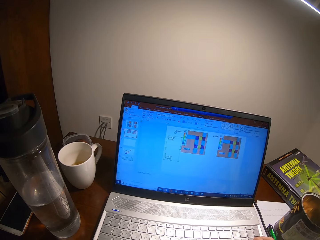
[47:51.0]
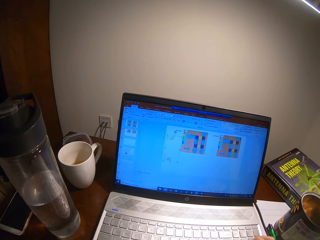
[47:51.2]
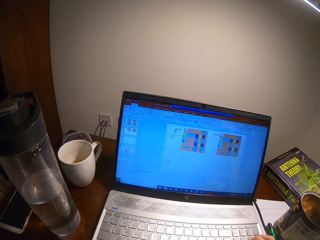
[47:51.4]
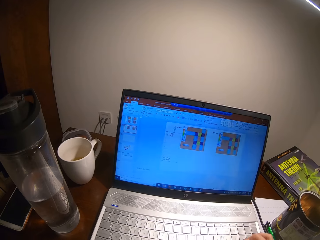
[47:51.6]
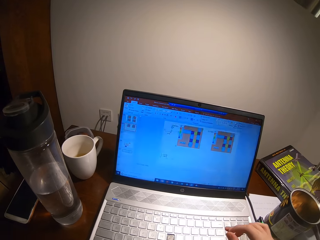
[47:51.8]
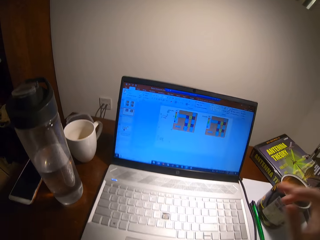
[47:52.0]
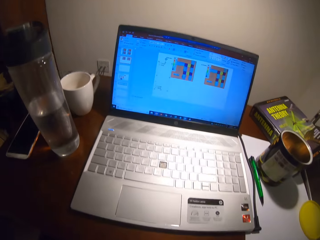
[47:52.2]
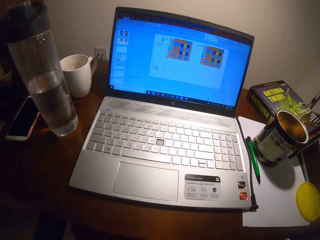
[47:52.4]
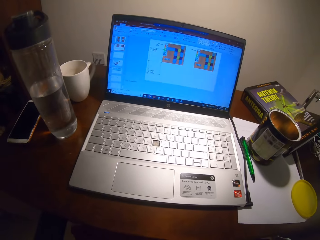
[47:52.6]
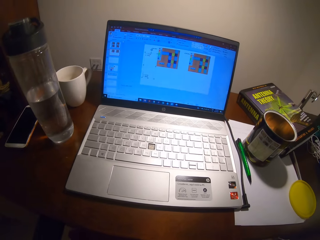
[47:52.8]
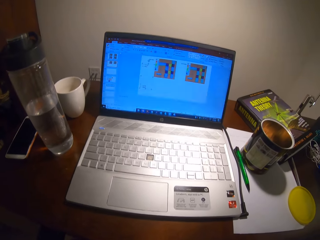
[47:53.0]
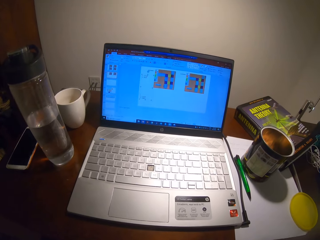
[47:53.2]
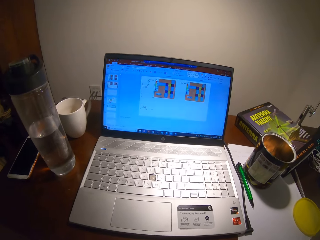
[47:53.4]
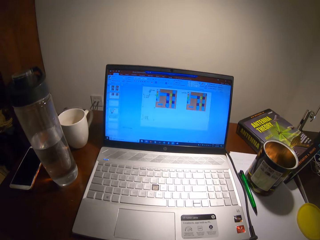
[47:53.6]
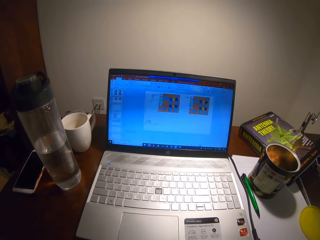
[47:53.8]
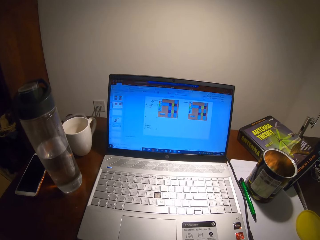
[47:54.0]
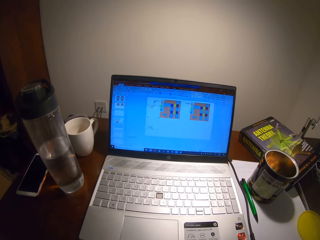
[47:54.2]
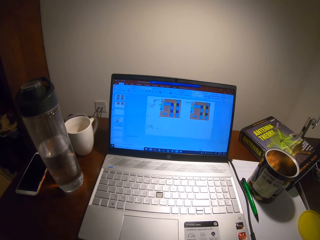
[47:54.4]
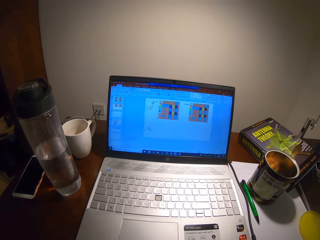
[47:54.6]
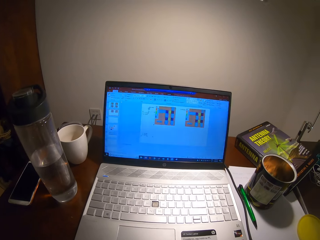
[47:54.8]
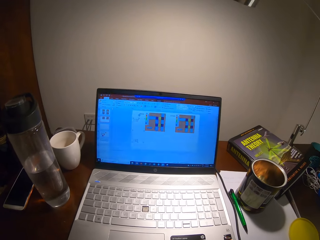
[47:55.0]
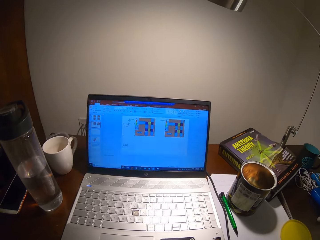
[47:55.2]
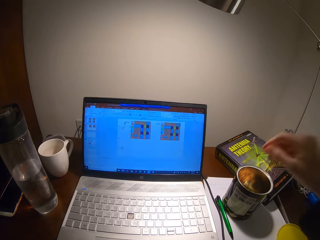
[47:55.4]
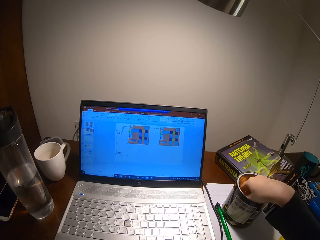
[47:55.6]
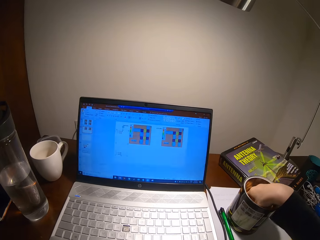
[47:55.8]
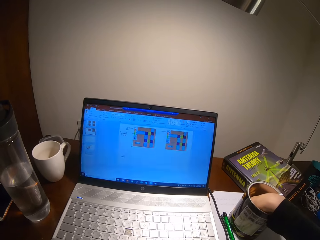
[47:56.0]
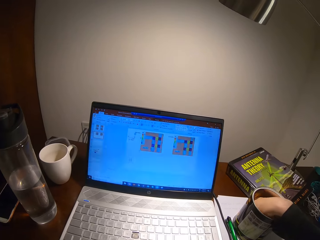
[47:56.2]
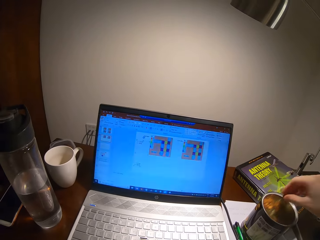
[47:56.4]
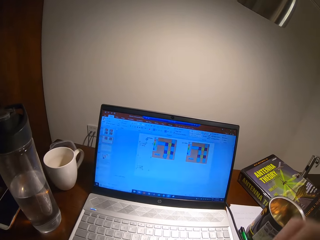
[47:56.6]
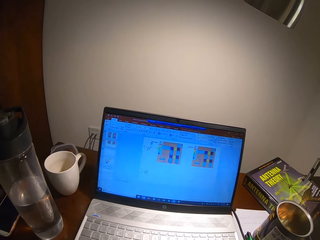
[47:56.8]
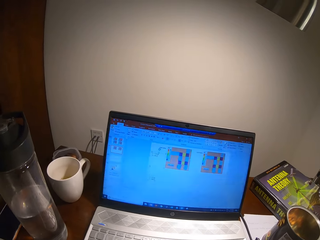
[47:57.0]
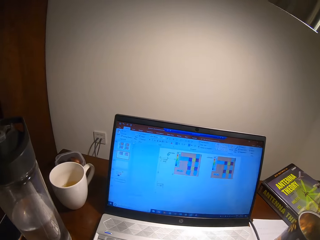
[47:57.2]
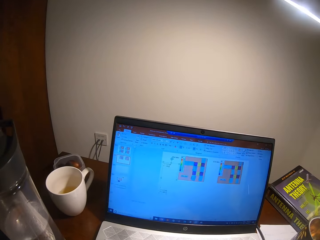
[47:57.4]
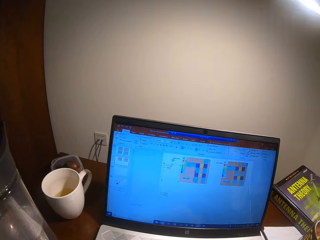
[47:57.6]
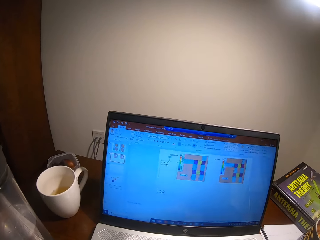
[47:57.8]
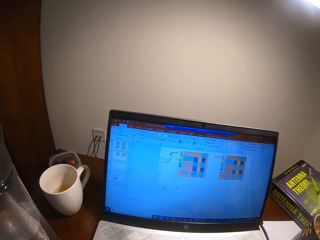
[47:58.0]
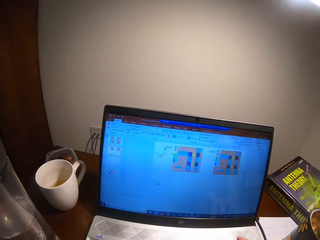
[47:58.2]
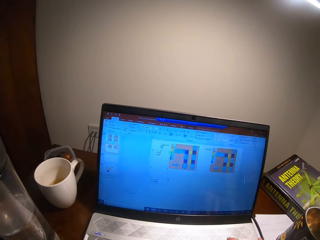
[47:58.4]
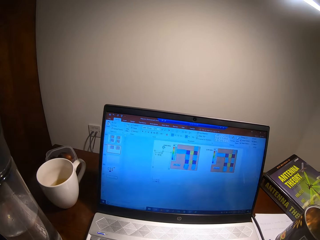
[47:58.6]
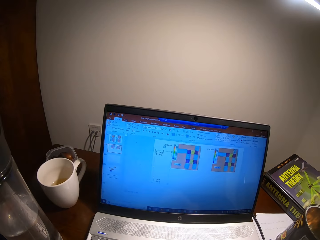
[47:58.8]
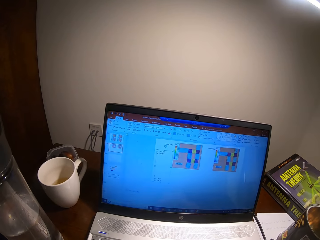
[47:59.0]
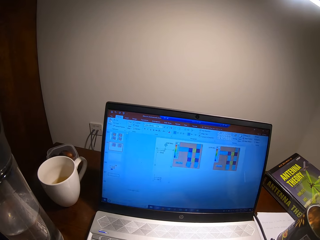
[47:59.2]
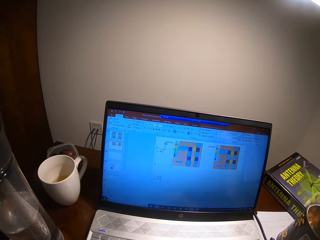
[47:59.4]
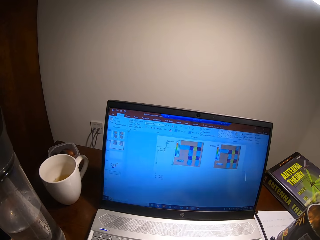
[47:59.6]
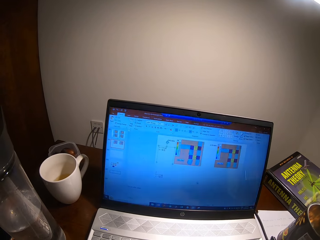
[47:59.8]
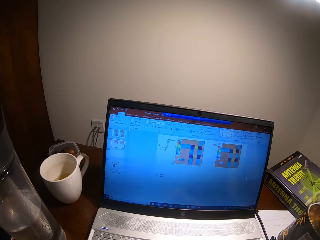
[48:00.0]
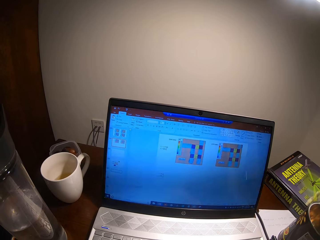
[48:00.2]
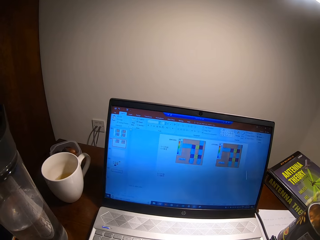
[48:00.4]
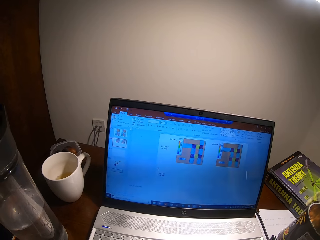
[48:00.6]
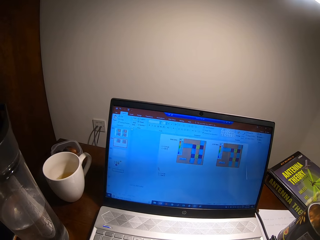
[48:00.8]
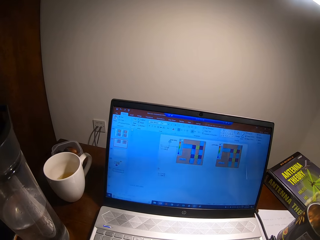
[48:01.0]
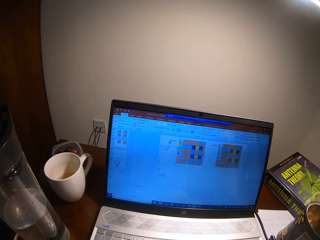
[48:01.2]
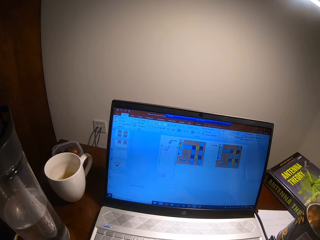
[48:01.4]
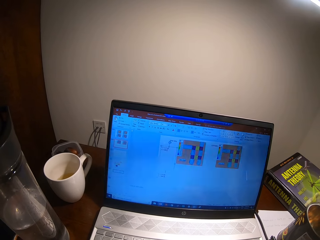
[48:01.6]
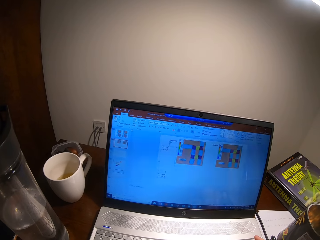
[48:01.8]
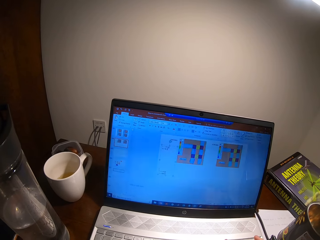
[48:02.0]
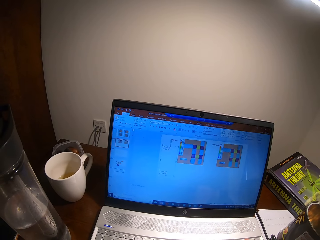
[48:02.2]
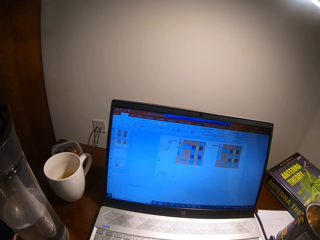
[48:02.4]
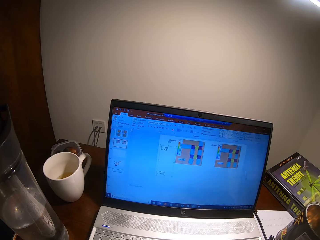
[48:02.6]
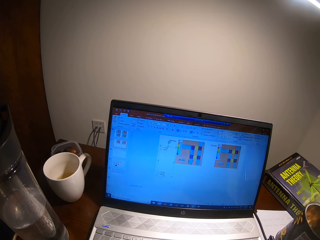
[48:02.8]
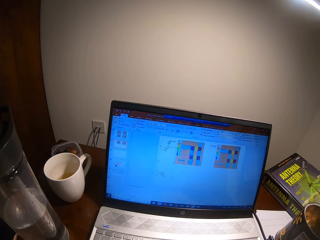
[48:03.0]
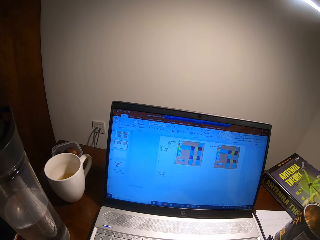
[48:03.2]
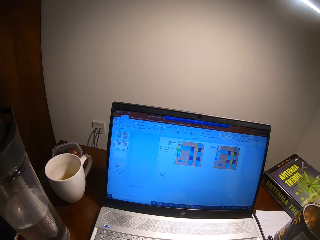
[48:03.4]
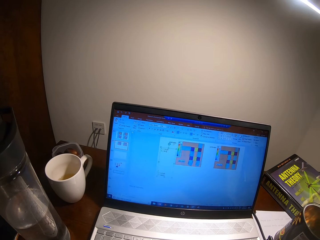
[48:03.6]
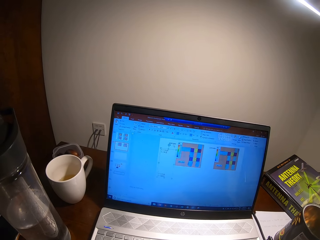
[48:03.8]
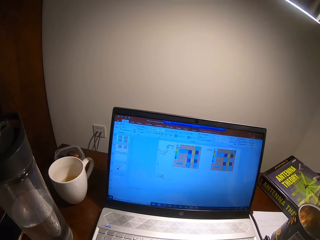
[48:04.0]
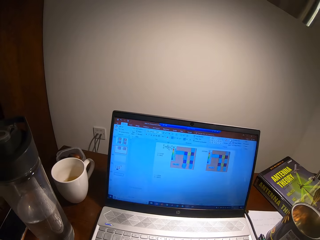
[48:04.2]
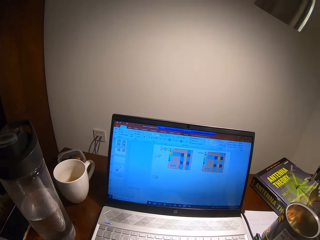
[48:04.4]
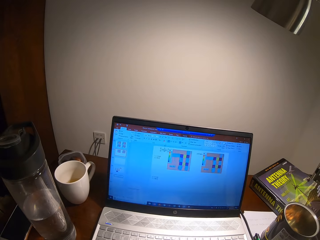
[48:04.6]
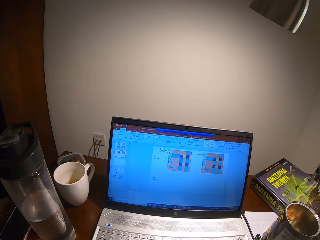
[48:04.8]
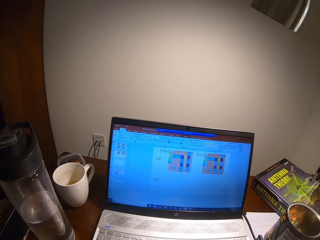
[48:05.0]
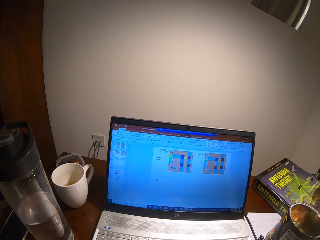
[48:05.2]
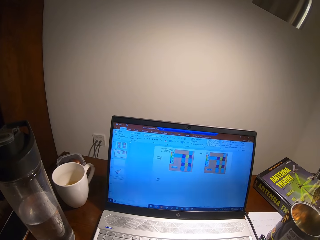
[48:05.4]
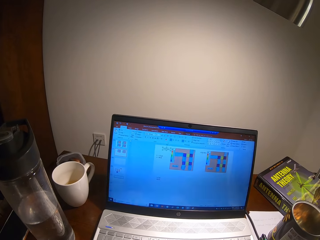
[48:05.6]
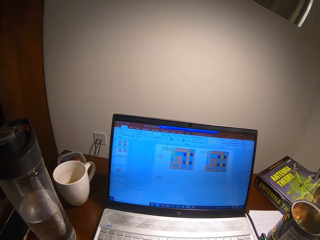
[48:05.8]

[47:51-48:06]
The camera wearer stops typing. They adjust the camera. They pick something in the tin. They eat something. They type on the laptop. They look at the laptop.

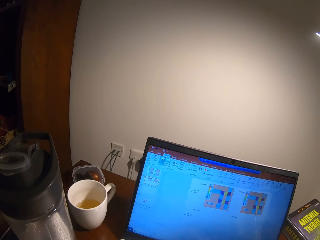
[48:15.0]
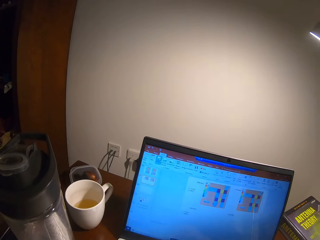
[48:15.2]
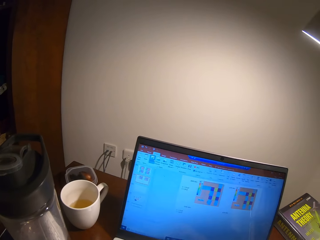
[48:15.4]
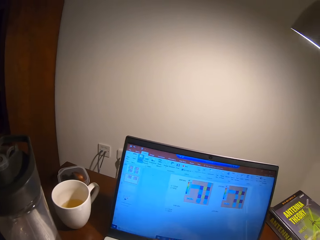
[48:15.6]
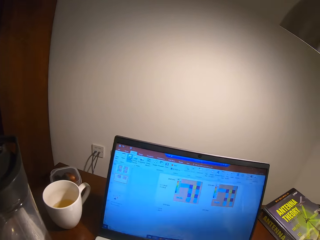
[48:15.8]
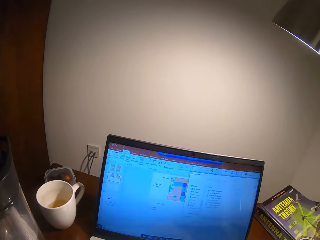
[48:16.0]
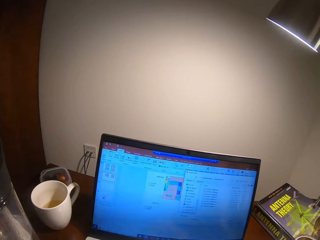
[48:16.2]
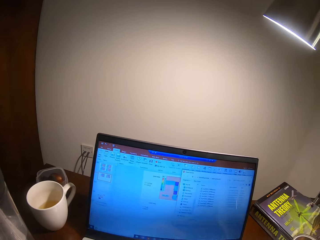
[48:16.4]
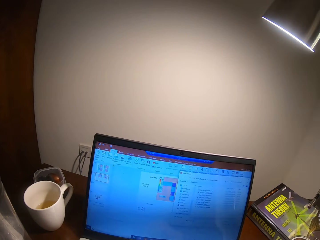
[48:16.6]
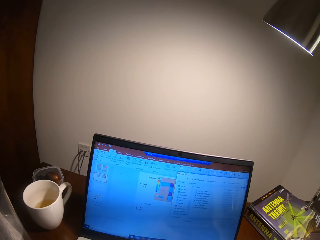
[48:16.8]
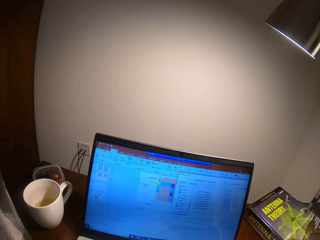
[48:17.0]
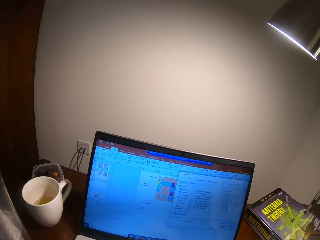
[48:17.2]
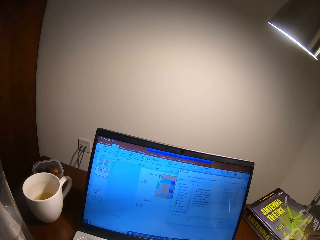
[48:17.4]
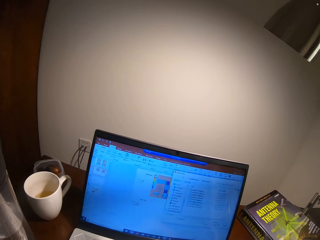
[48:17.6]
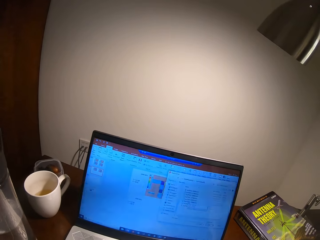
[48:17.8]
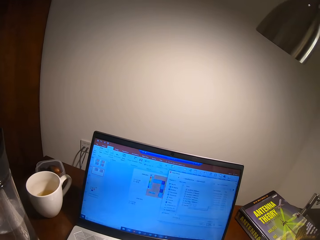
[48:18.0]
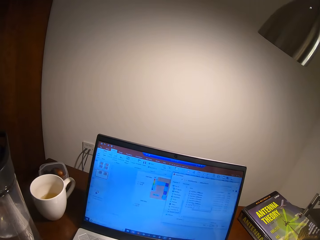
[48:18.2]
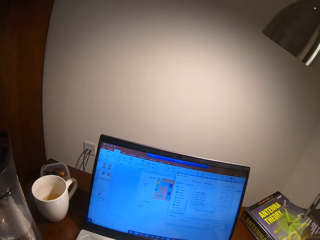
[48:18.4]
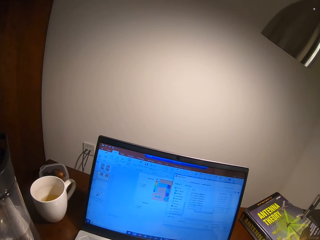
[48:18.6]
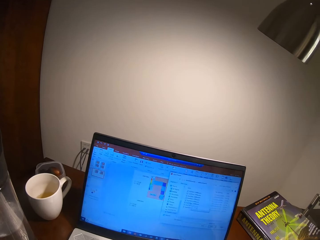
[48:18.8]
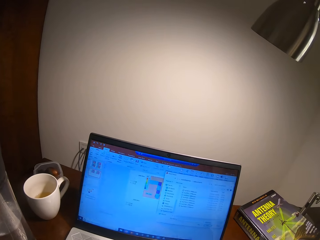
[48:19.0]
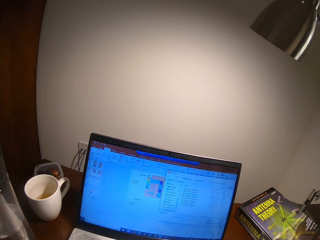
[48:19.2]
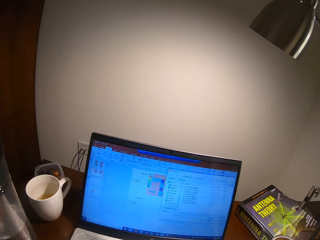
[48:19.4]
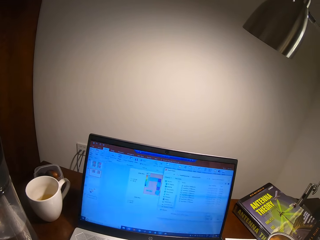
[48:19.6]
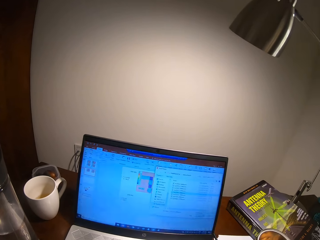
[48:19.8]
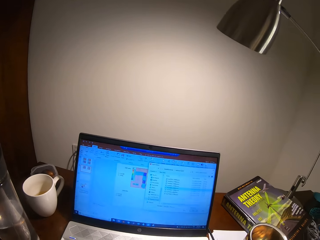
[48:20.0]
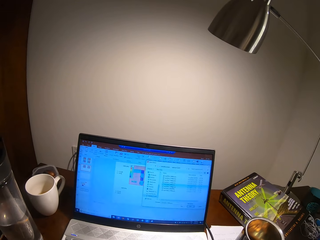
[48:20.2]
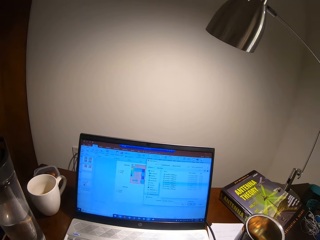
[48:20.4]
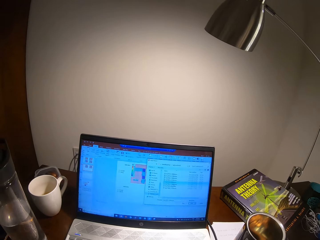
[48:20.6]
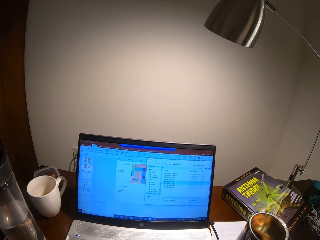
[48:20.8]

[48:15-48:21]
The camera wearer operates the laptop.
